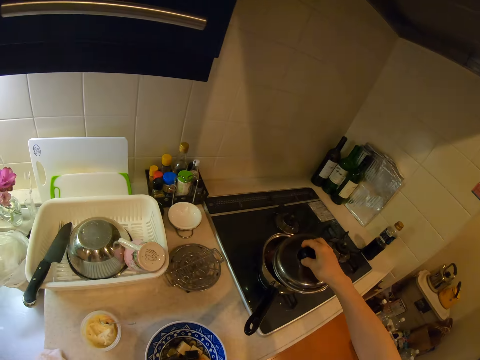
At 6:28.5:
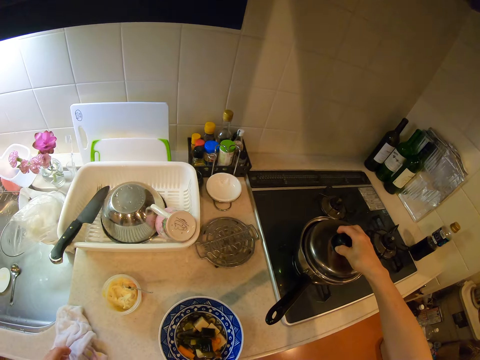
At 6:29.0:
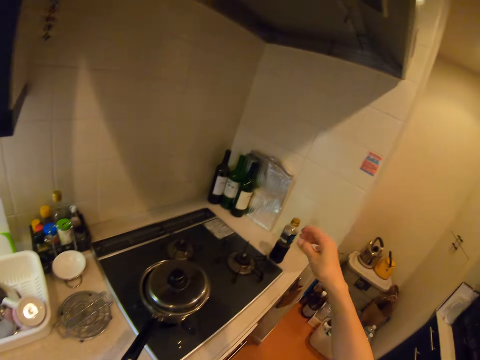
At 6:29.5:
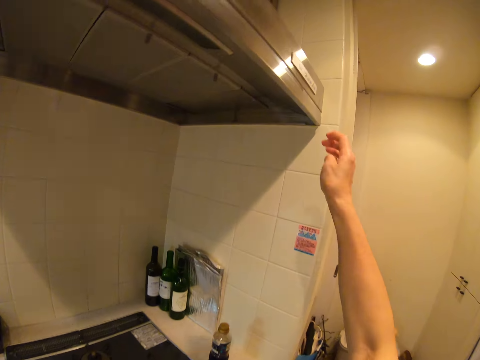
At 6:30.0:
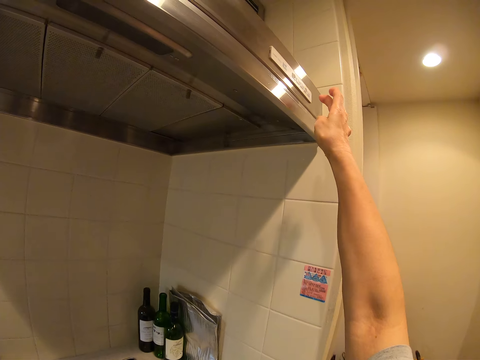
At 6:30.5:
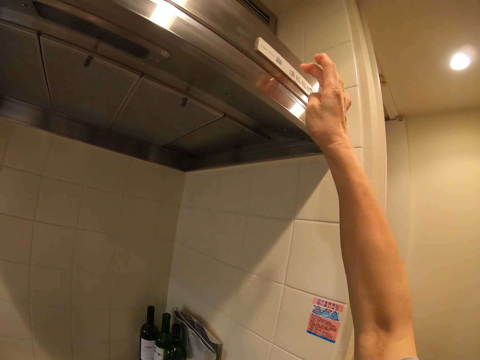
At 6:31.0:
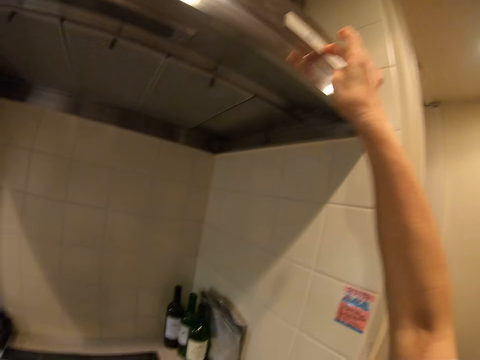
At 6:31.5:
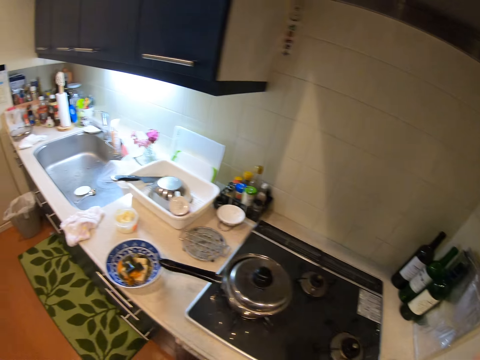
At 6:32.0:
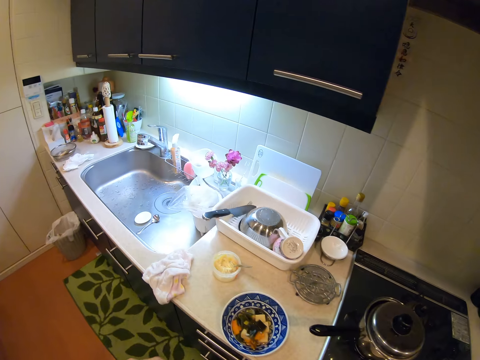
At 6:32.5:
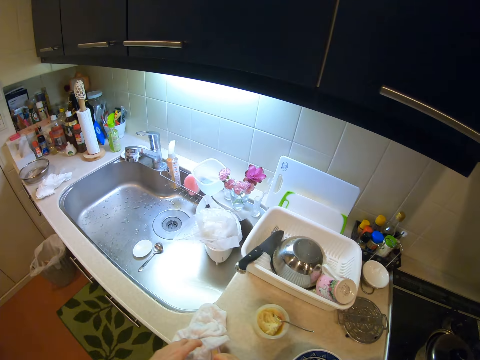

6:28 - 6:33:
The camera wearer covers the pot. They press a button on the range hood and turn on the air conditioner.

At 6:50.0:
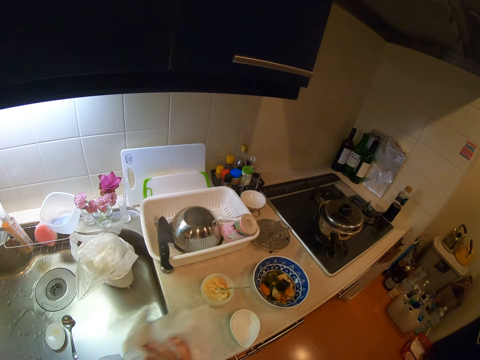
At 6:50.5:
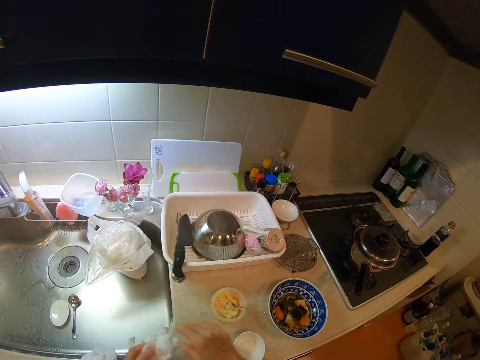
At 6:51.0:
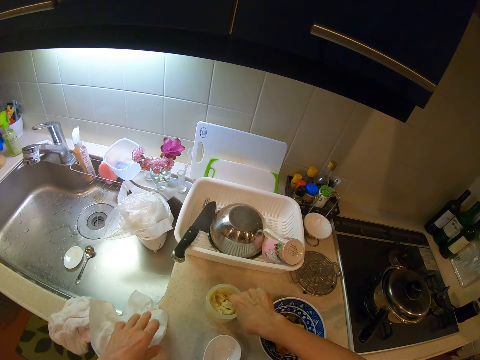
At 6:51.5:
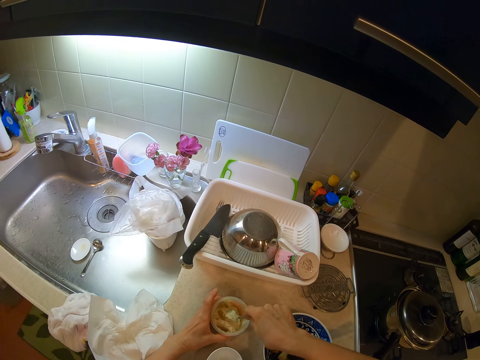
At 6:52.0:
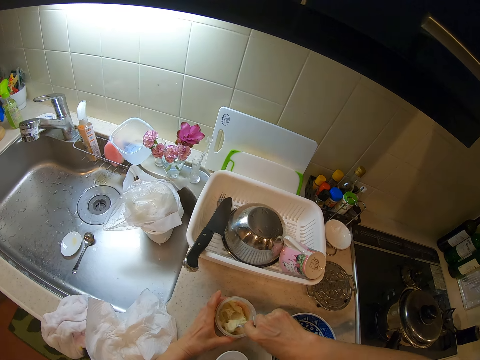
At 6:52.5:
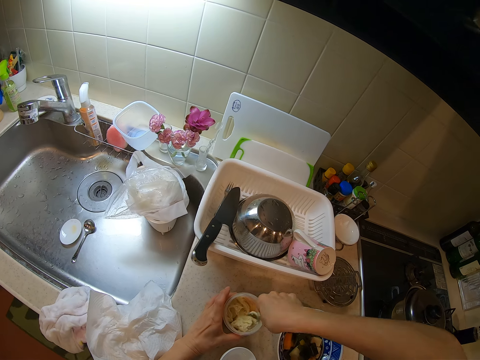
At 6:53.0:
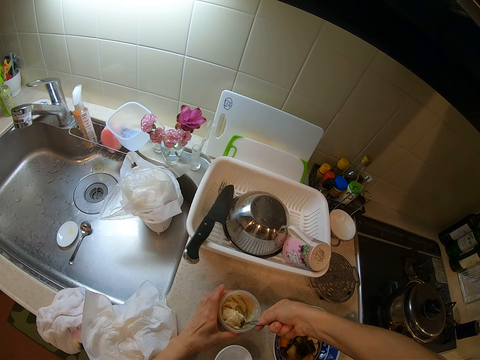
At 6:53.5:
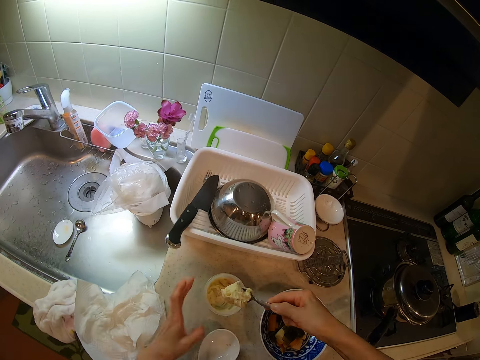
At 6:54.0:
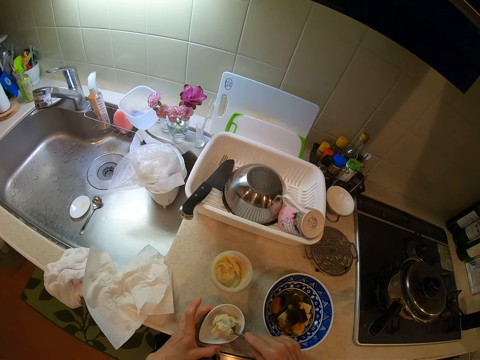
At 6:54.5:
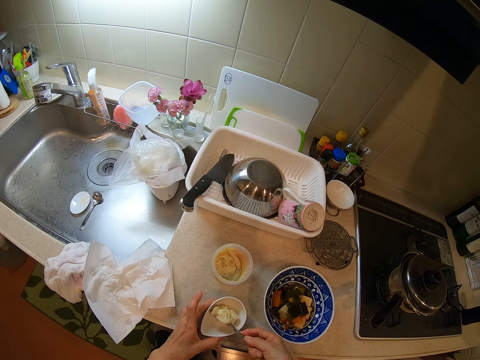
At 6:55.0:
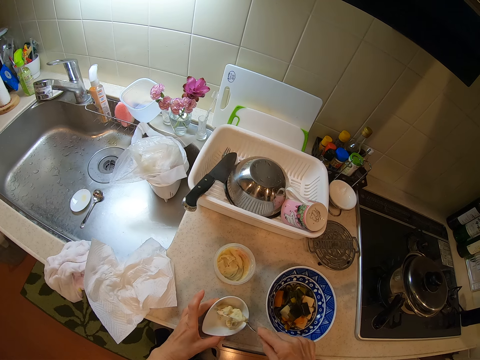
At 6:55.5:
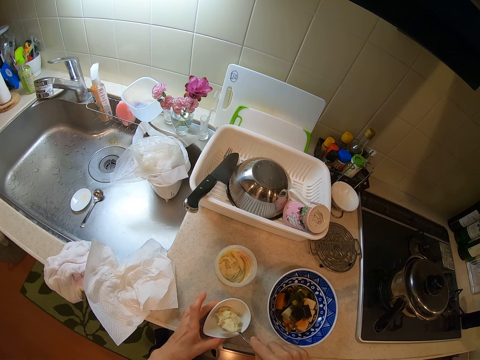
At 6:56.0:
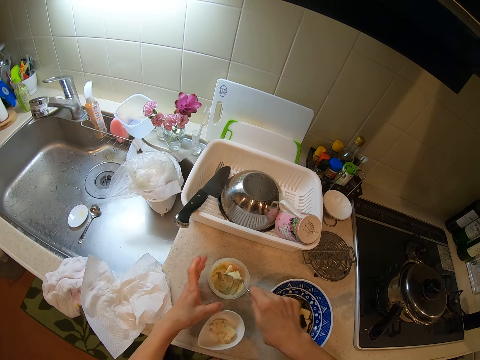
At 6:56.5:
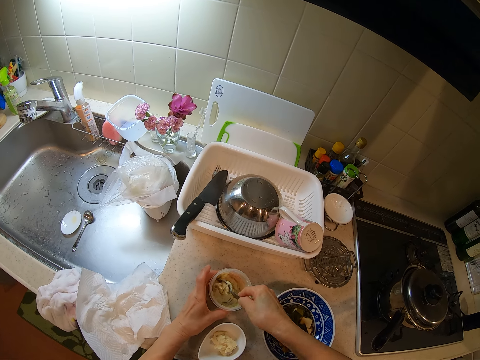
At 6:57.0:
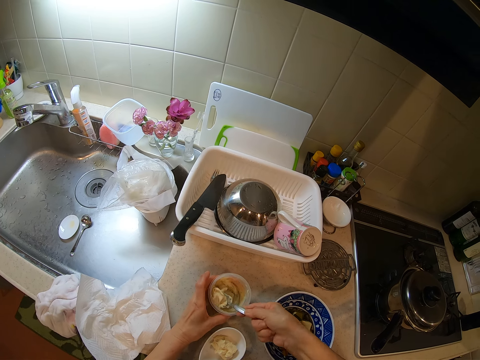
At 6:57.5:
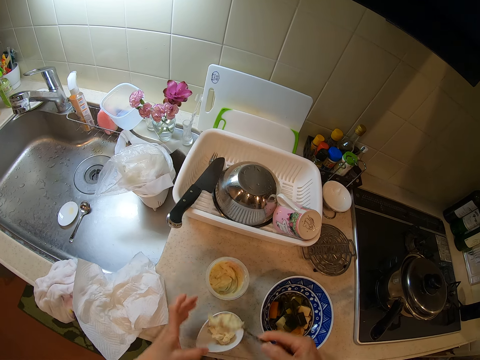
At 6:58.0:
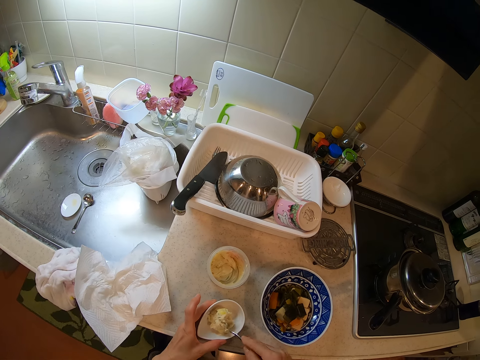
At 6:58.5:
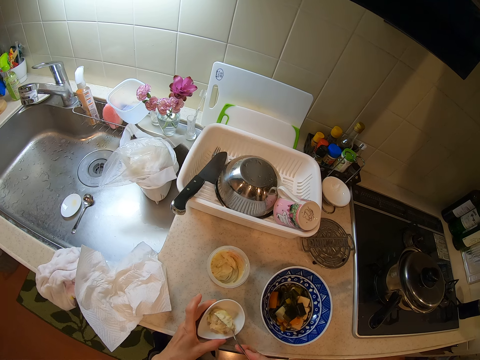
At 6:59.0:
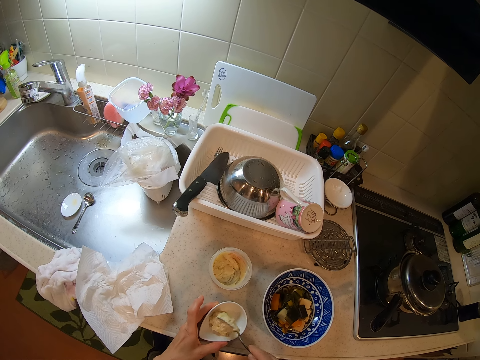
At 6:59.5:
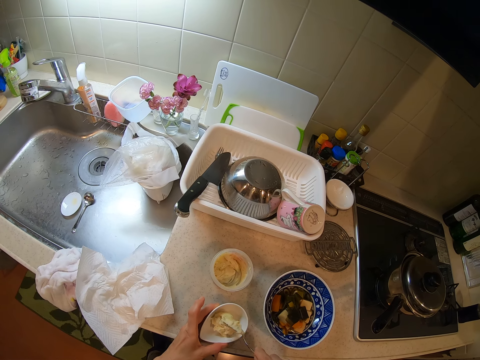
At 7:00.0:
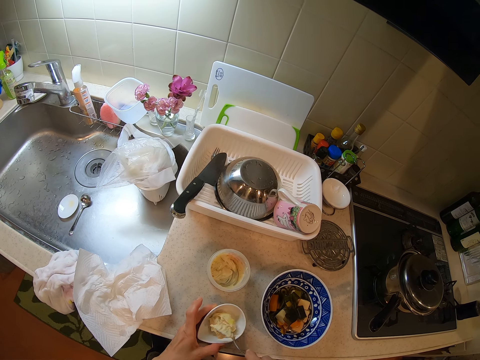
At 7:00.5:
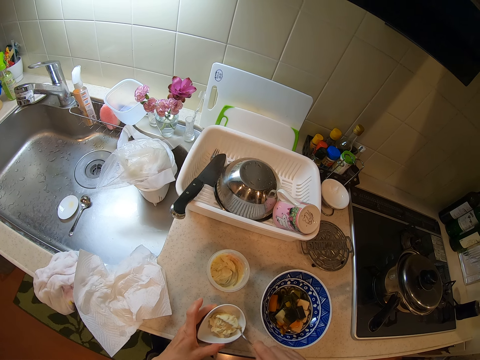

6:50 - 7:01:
The camera wearer puts the kitchen towel or tissue on the kitchen surface. They scoop the paste into the sauce bowl with the spoon. They put it in the bowl. They scoop something. They put it in the bowl.

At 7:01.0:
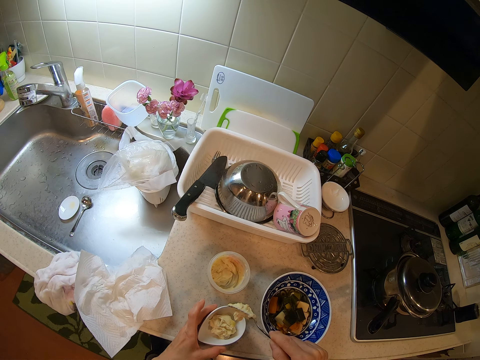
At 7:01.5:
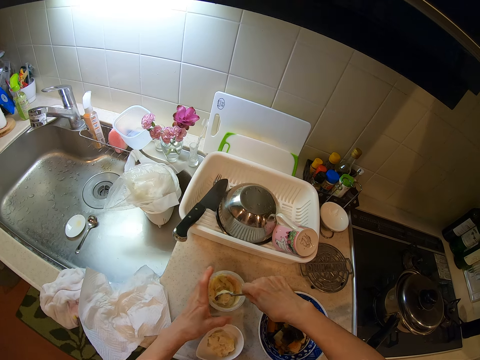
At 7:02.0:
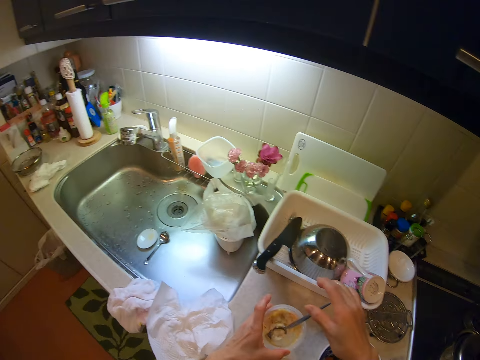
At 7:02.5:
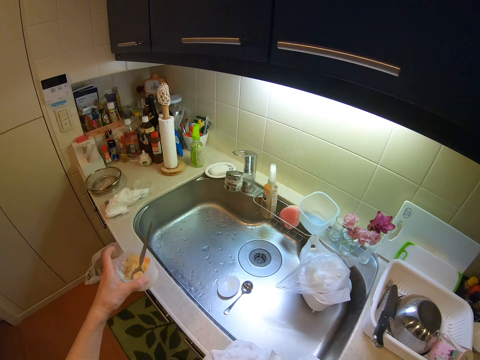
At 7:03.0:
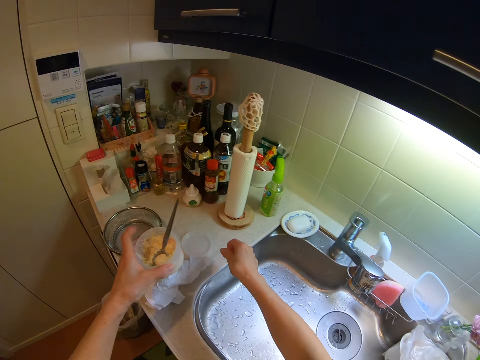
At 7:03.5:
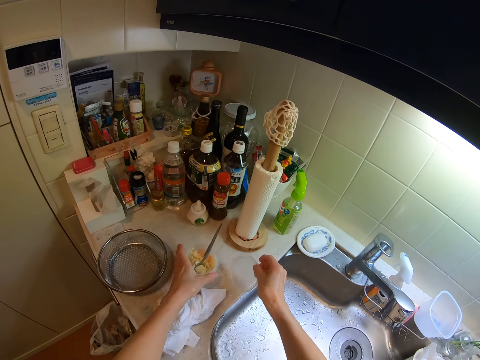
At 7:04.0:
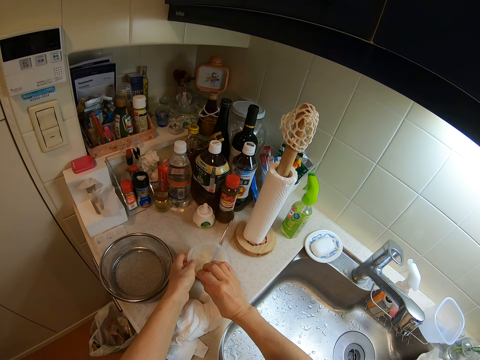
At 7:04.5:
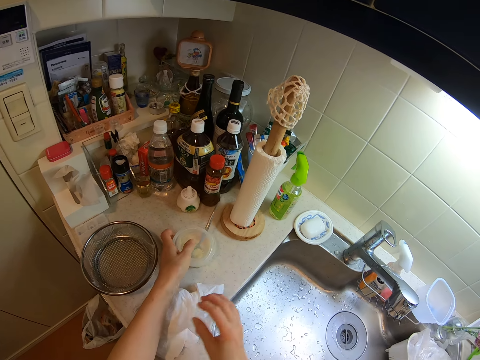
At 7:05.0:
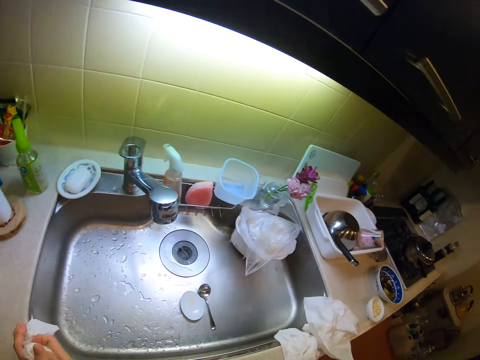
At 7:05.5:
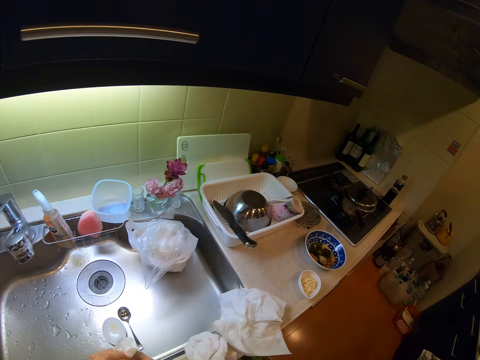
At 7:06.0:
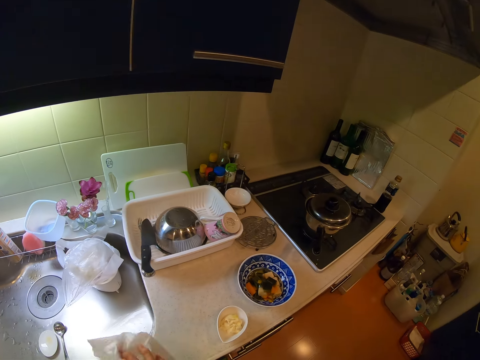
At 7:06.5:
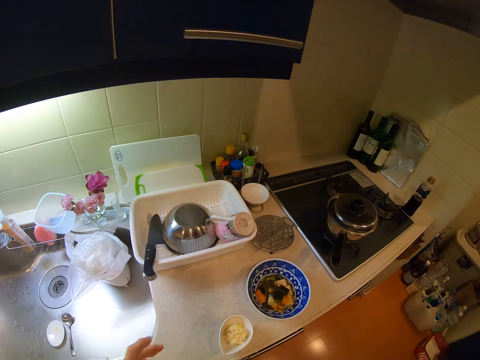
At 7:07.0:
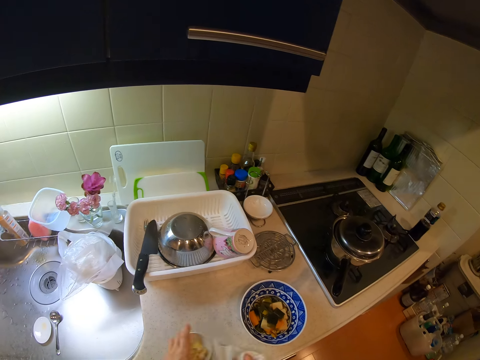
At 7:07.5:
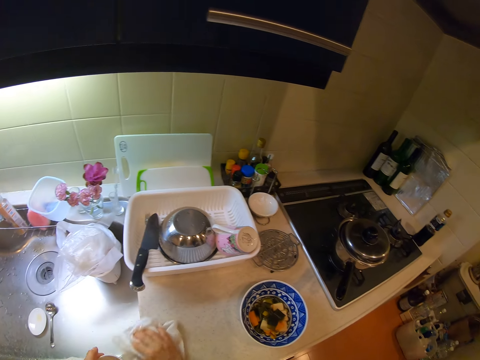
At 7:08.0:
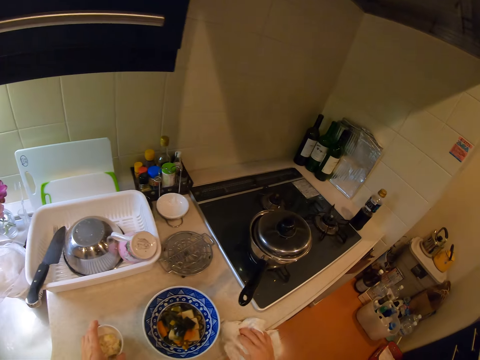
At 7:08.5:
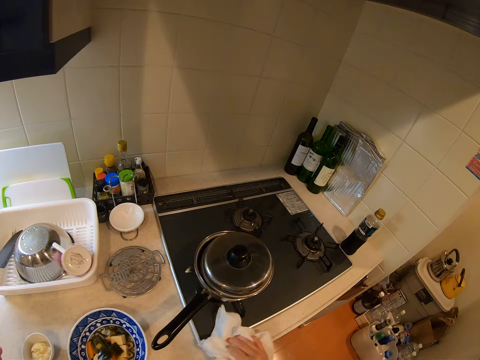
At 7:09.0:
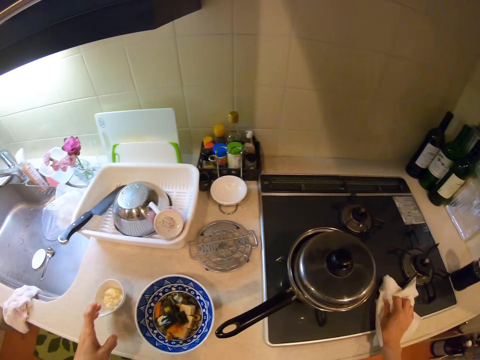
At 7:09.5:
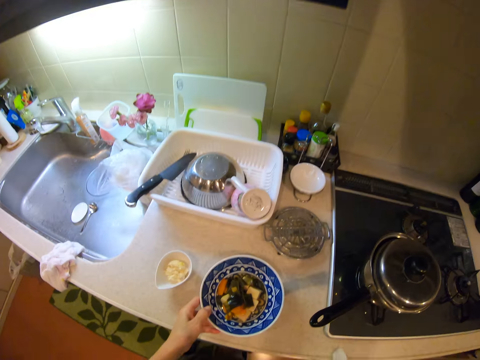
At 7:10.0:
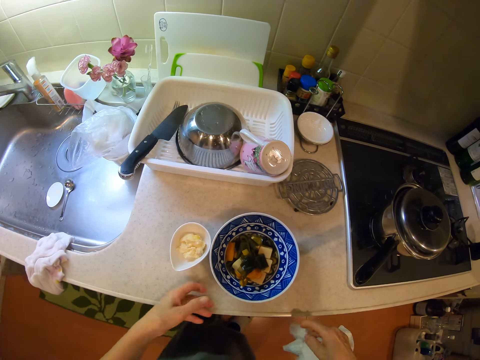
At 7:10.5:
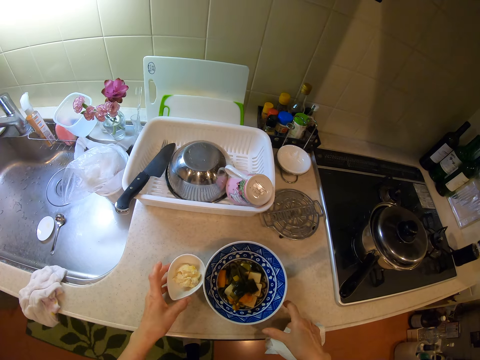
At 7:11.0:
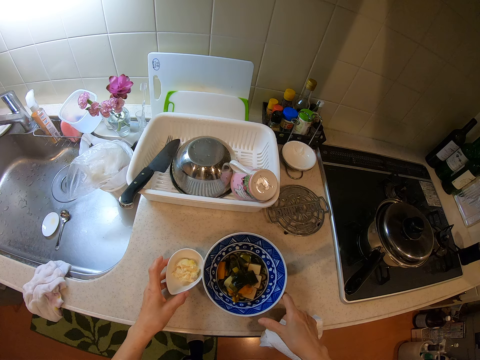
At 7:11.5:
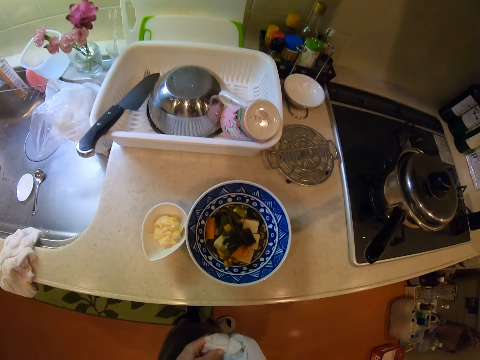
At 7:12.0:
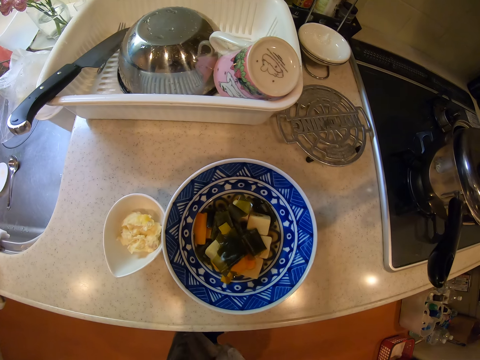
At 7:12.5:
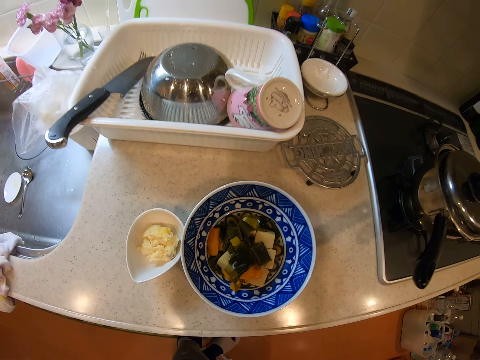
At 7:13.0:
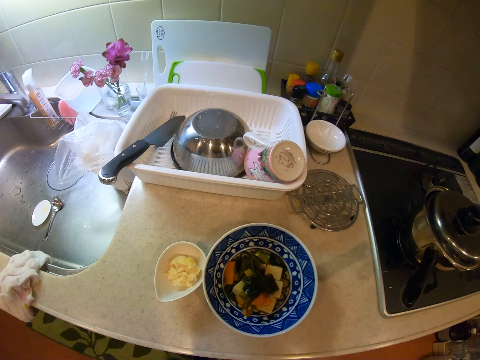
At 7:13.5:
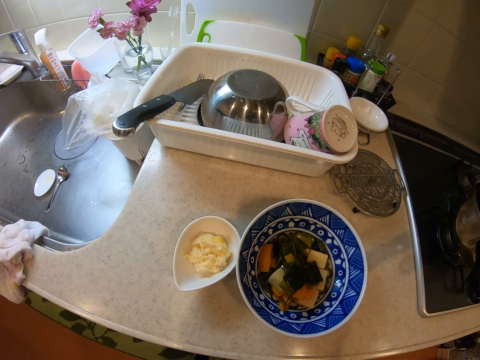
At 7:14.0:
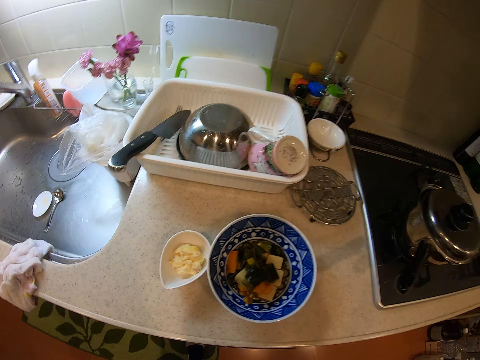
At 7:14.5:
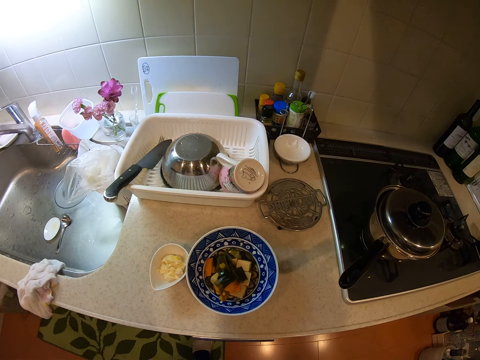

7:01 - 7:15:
The camera wearer puts the spoon in something. They take the paste bowl to the other side of the sink. They pick a lid. They cover the bowl with the lid. They pick the dishrag and the kitchen towel on the slab. They pick the bowl, wipe the kitchen surface with the kitchen towel and put back the bowl. They wipe the cooker. They move the plate with food.
